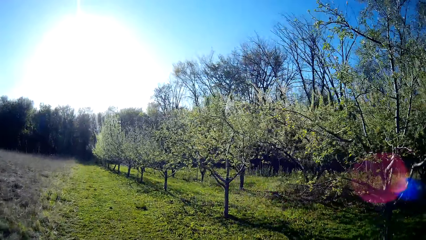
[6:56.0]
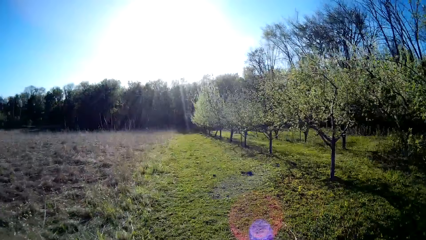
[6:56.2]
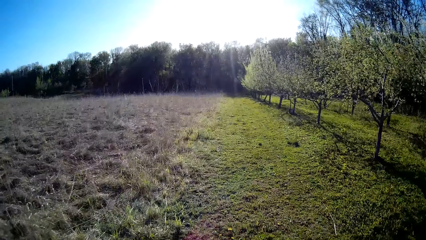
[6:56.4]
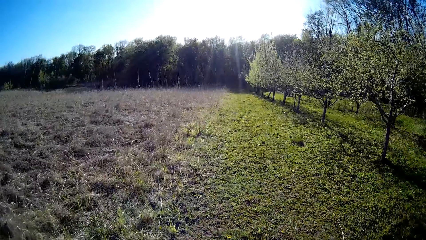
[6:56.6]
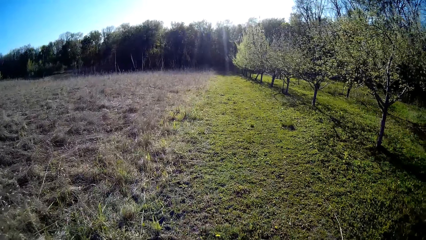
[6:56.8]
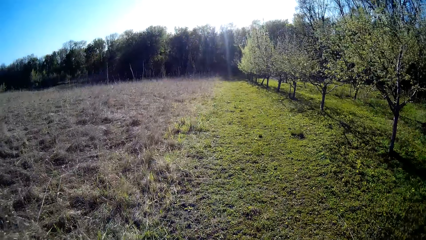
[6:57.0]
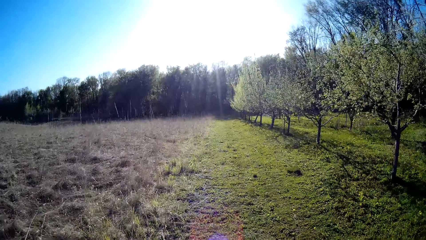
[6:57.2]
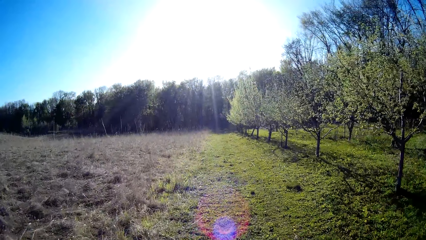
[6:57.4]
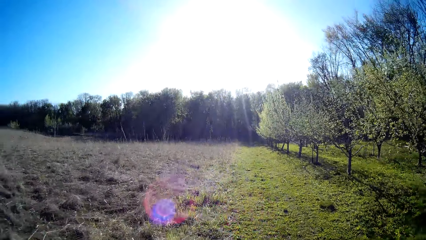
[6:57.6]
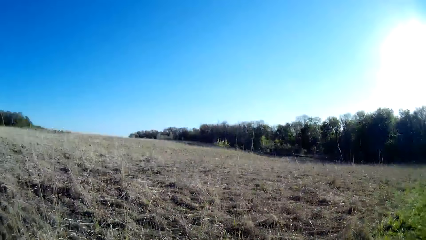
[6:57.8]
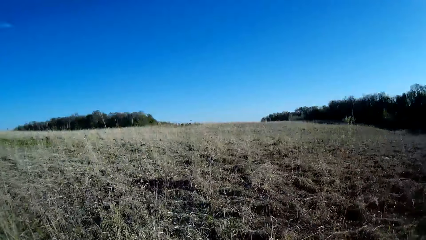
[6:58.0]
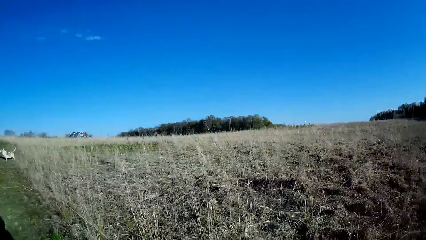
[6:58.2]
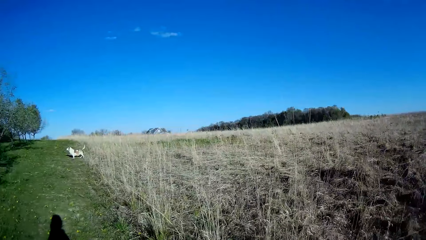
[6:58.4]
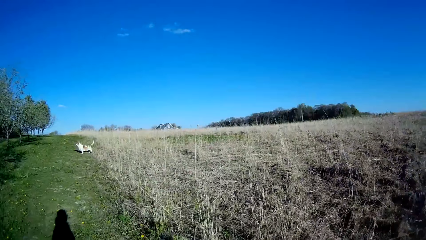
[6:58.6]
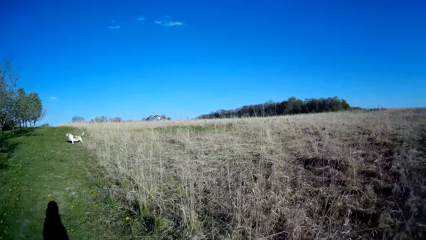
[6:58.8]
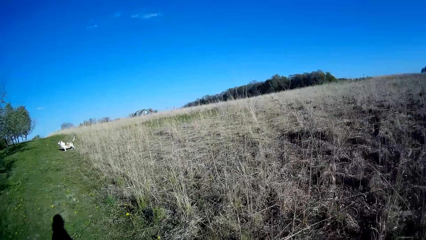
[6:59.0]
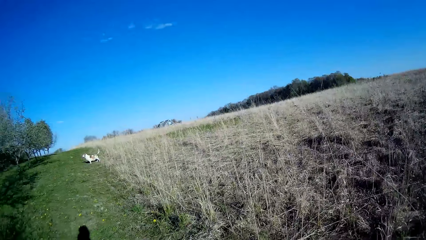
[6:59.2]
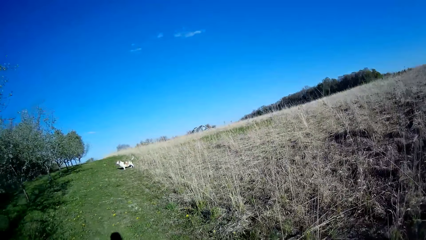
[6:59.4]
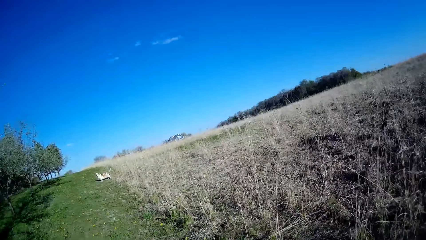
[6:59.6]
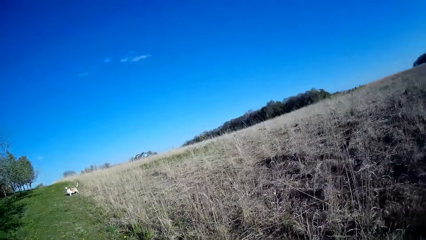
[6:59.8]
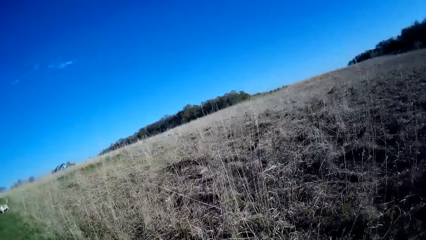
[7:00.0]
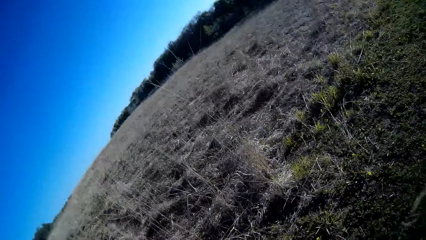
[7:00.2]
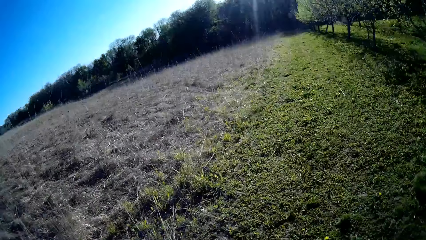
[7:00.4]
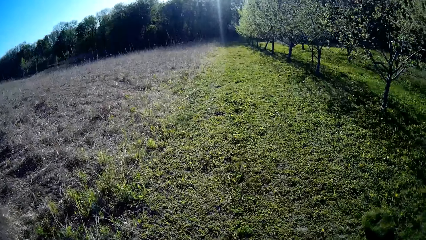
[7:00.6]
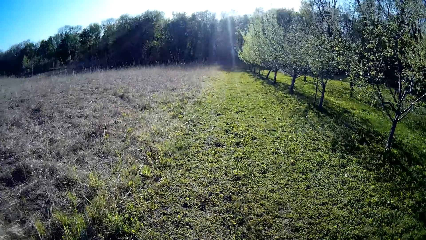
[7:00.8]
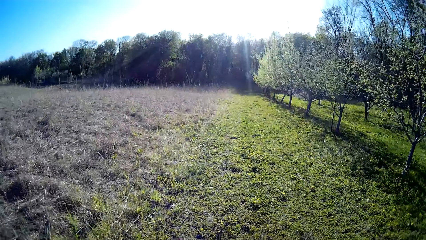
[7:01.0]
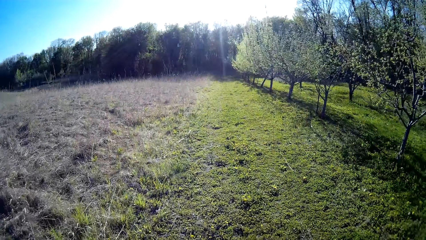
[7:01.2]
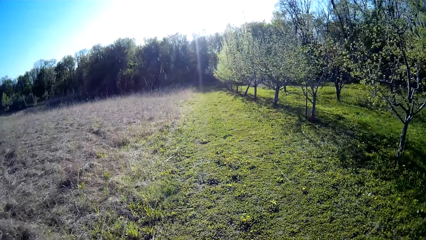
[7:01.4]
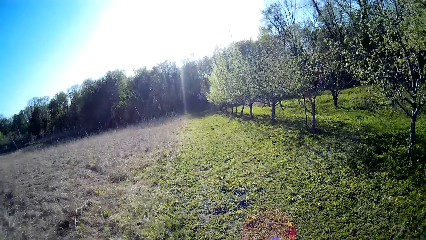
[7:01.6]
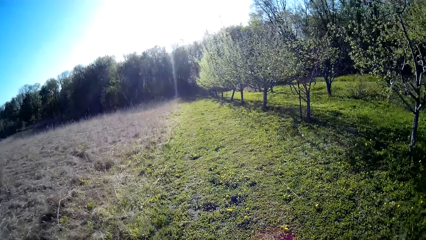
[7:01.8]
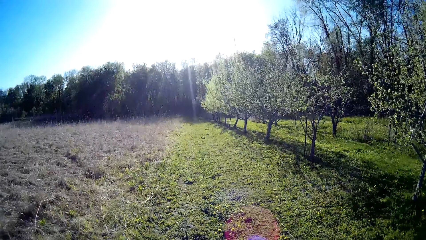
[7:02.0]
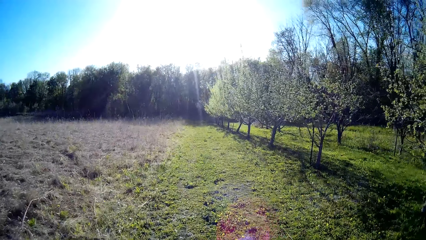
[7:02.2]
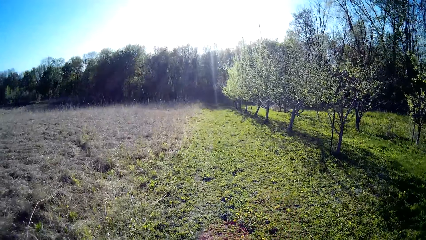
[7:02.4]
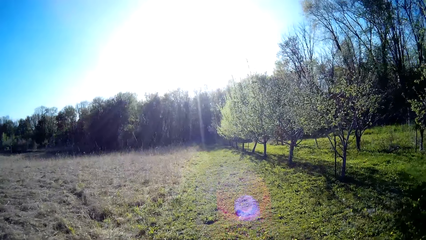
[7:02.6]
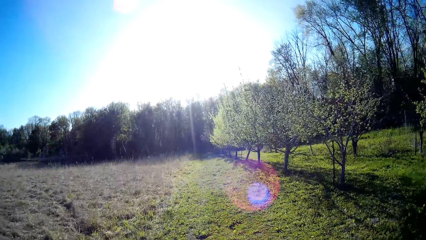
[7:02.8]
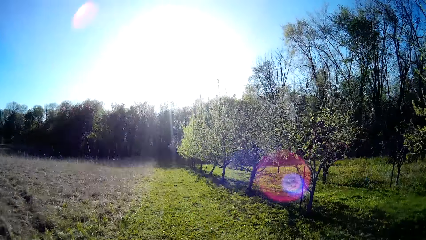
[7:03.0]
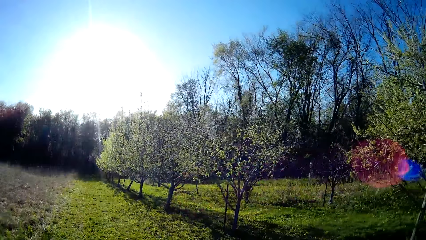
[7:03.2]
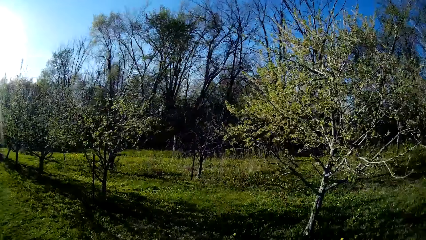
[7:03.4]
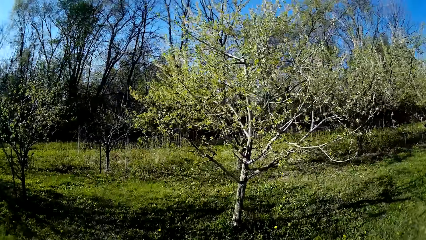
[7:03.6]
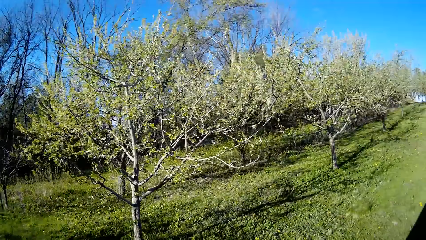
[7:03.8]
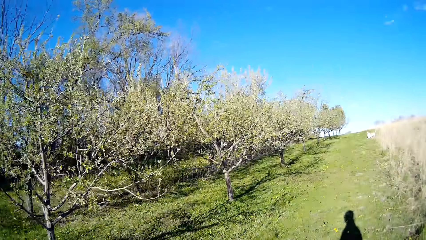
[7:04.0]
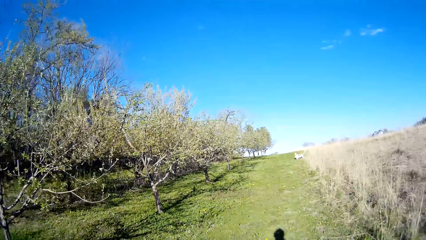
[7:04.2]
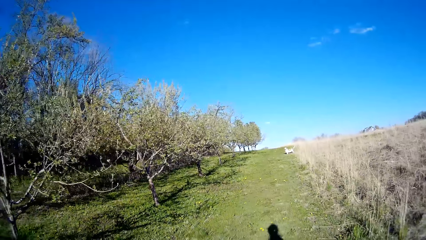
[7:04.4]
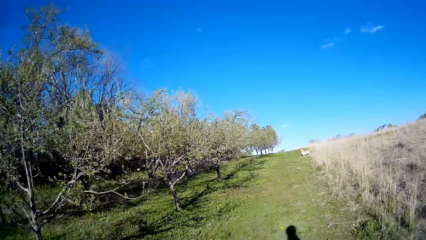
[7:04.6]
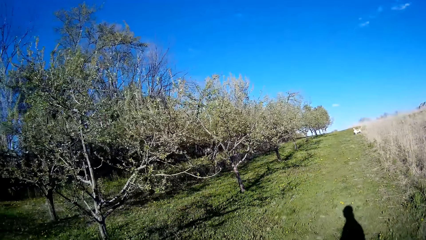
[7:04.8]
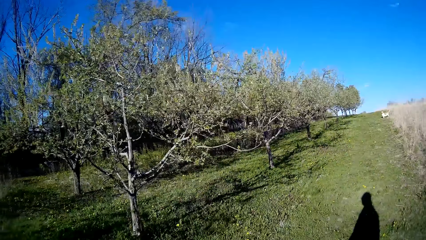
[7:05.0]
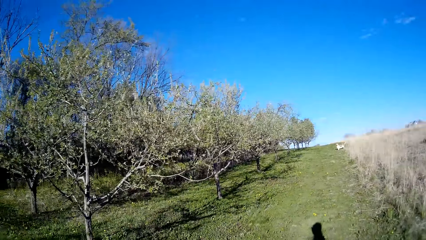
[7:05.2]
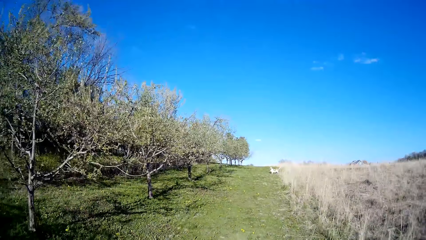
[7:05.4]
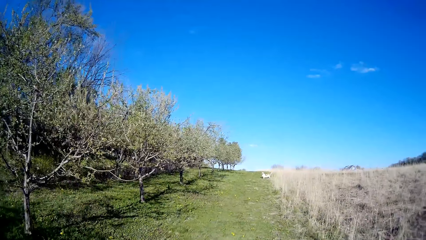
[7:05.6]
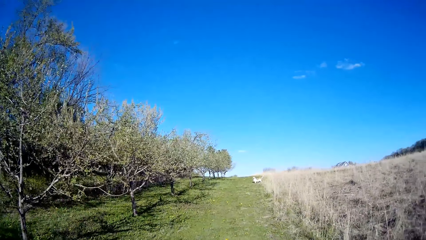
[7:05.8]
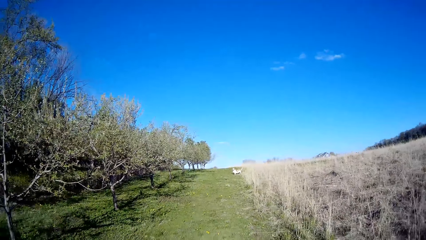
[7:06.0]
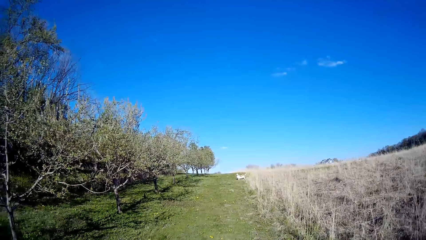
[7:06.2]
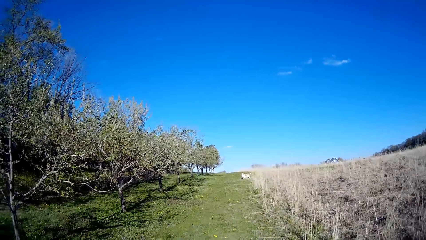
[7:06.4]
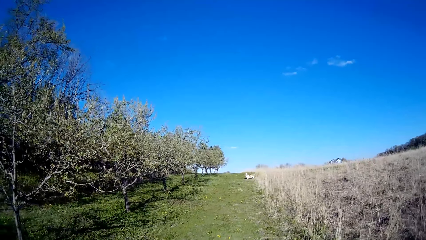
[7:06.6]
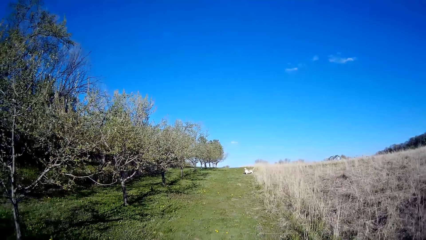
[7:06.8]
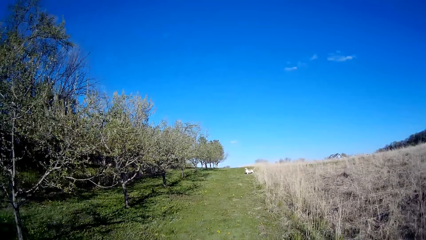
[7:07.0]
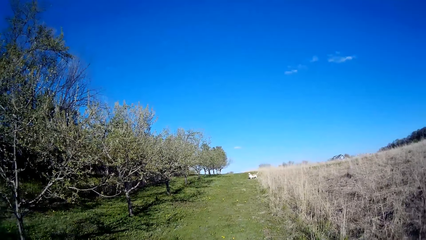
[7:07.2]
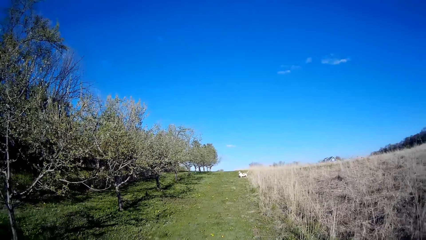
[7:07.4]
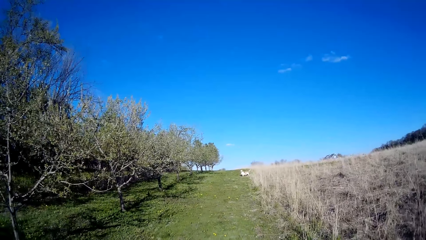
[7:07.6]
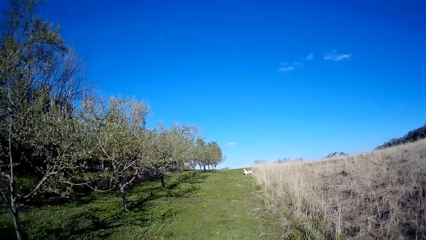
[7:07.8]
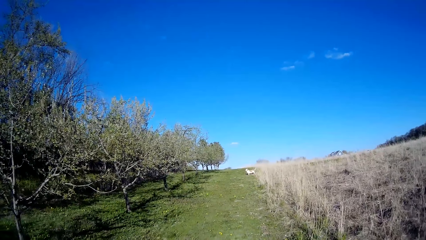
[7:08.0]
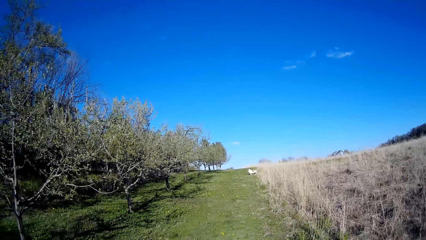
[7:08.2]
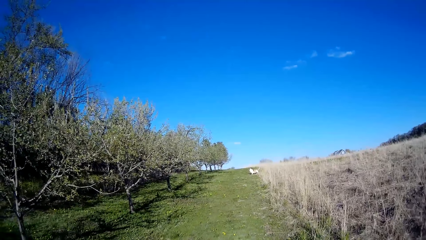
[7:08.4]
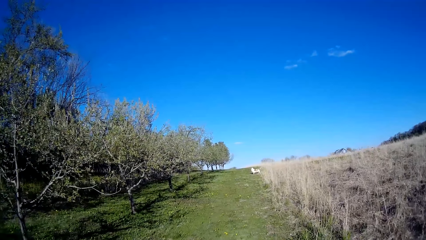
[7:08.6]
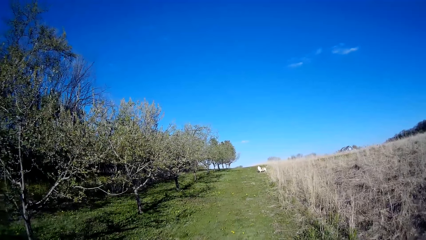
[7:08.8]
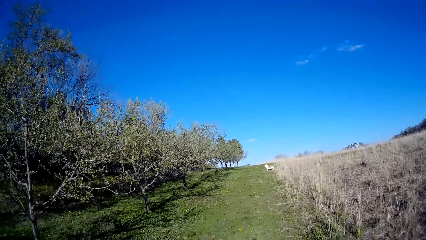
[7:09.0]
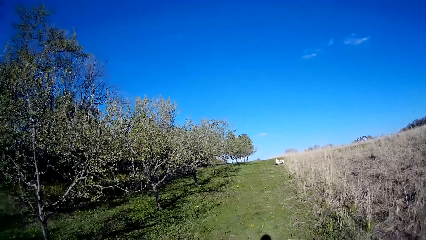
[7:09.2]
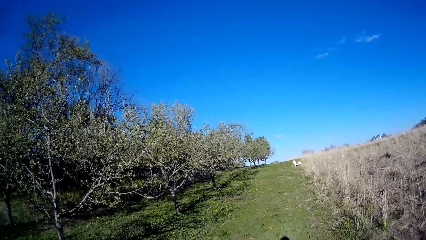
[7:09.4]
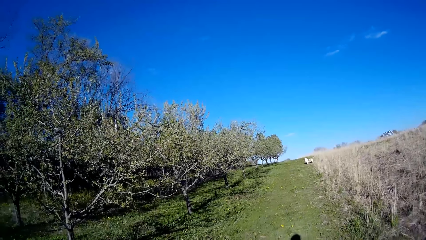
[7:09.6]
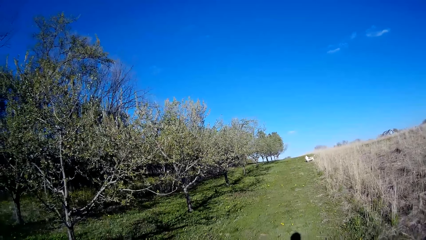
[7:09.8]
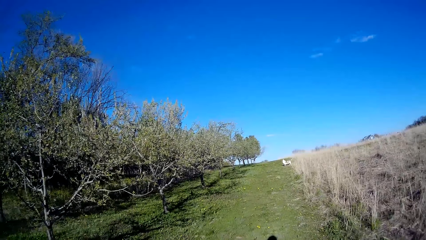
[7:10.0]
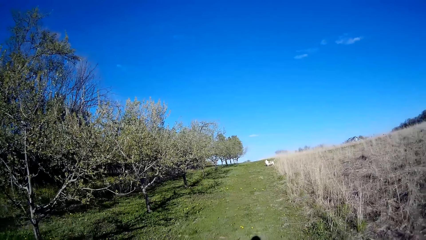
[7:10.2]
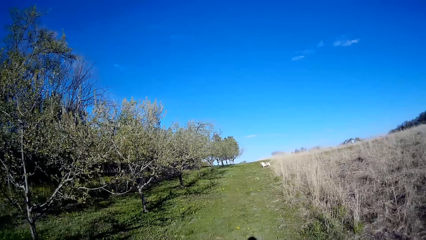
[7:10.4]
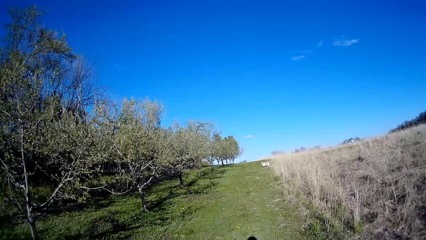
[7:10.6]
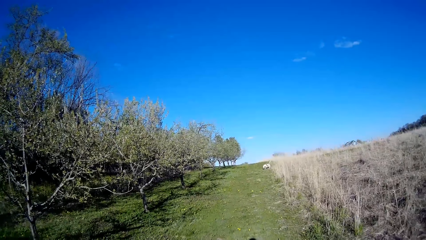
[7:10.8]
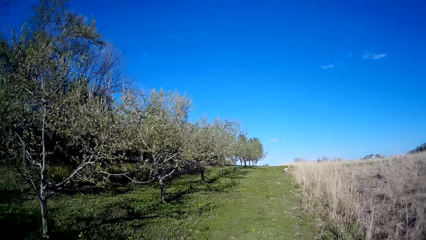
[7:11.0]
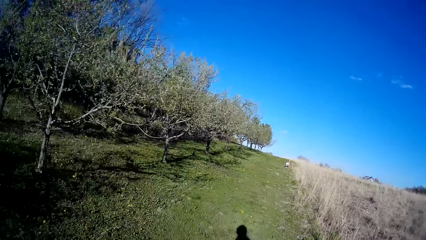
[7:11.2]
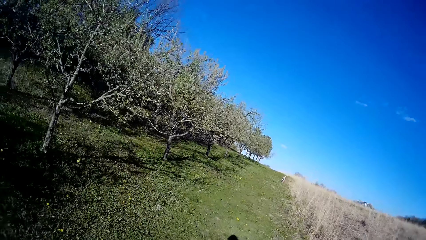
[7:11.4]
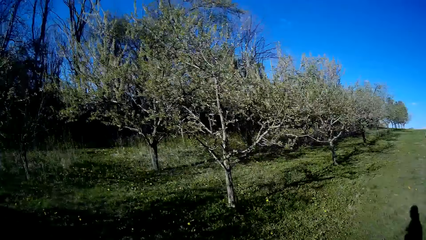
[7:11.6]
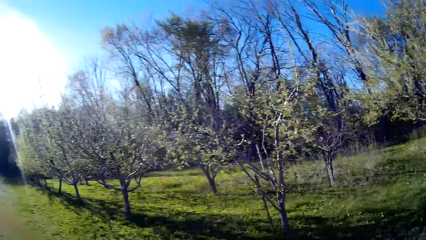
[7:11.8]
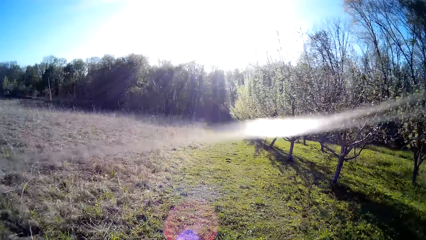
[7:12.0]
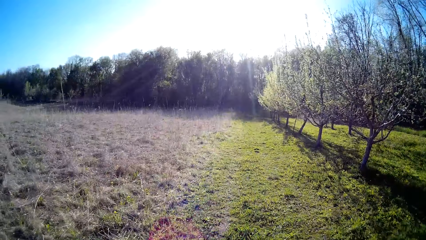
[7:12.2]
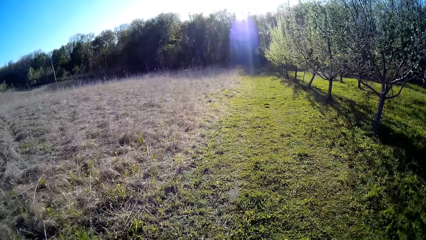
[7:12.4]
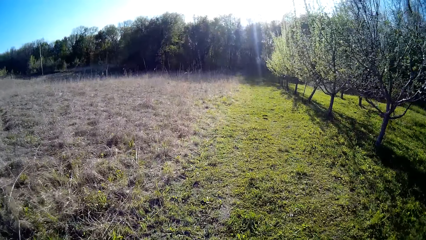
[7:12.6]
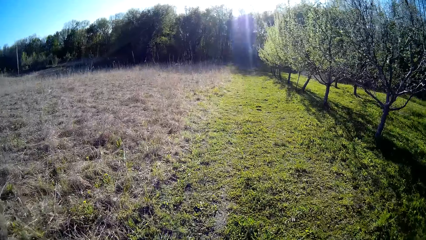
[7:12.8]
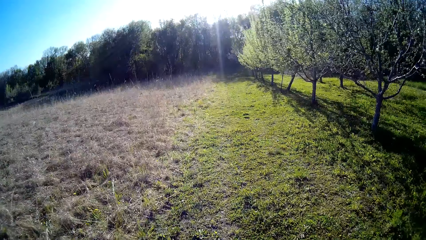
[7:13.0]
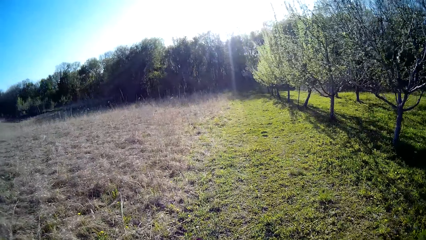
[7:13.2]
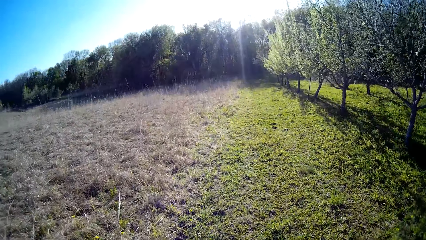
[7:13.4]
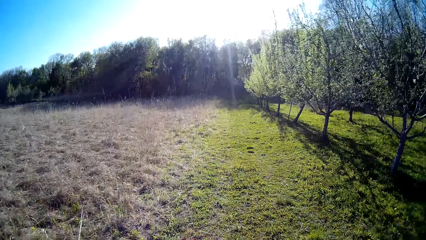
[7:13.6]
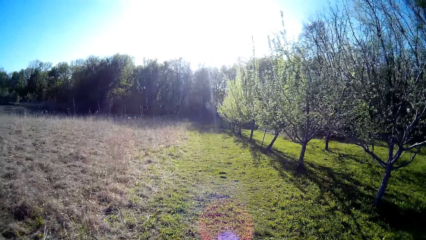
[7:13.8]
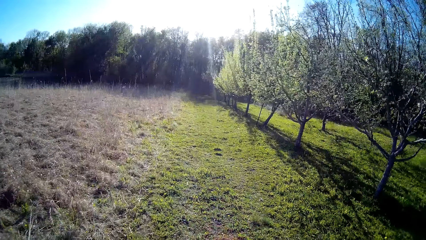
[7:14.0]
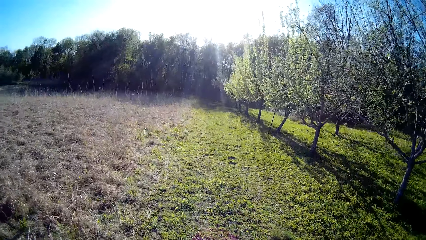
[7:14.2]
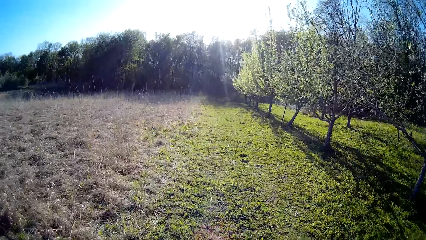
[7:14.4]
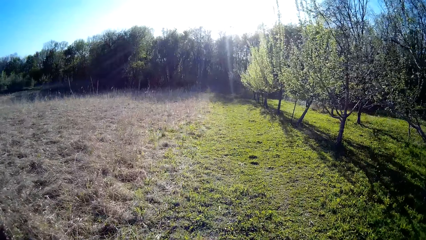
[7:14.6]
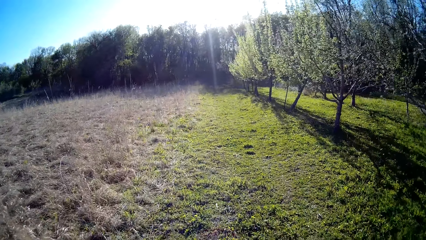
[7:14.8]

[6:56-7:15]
The camera wearer turns towards the dog. They turn towards the dog again. The dog runs towards the camera wearer.
